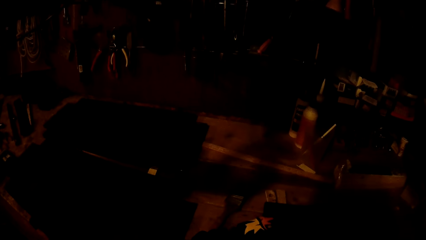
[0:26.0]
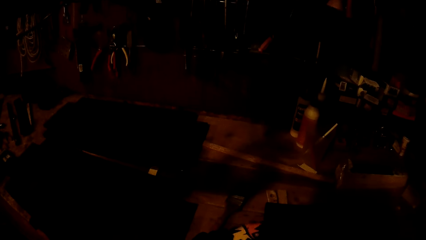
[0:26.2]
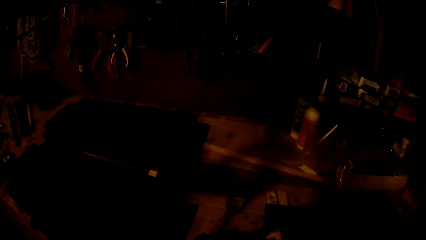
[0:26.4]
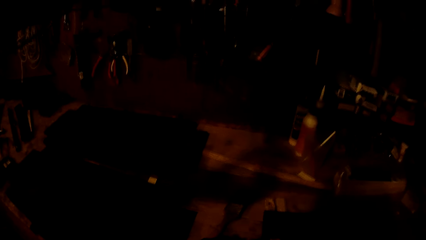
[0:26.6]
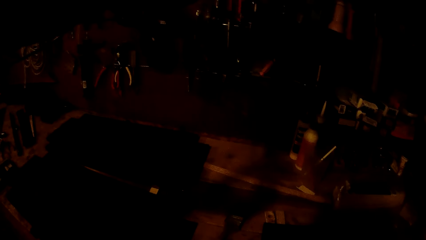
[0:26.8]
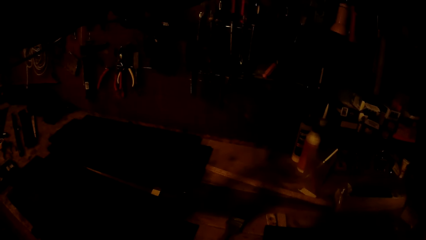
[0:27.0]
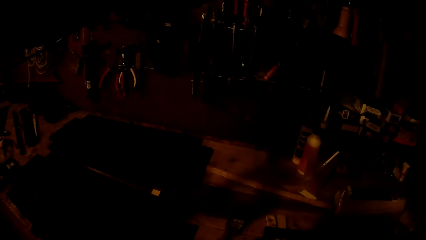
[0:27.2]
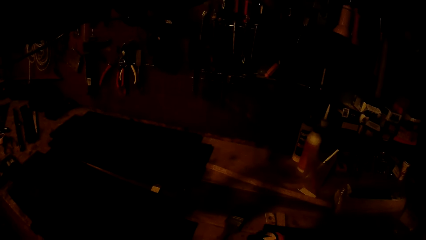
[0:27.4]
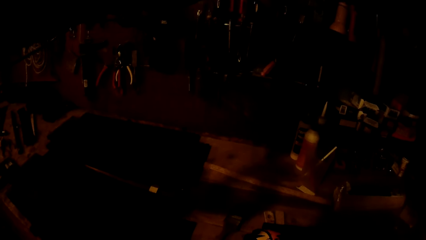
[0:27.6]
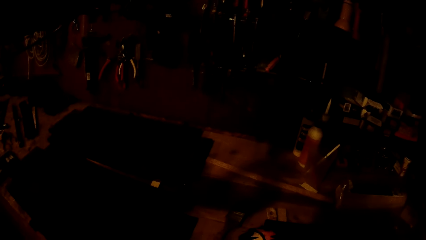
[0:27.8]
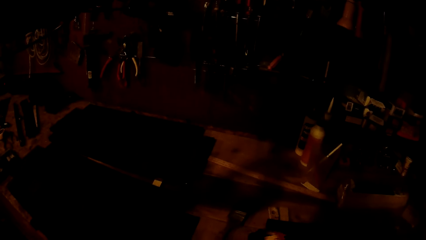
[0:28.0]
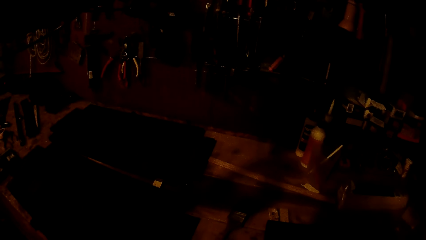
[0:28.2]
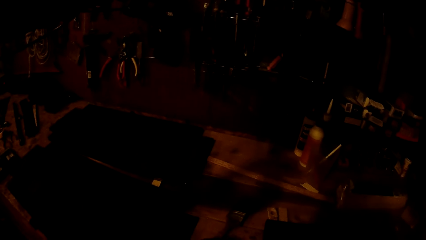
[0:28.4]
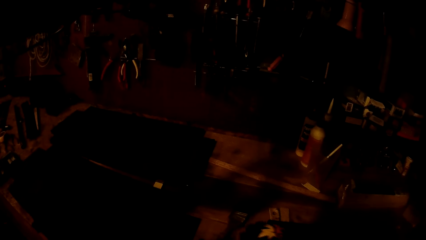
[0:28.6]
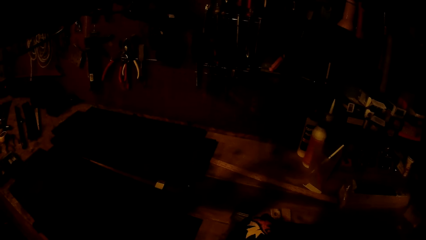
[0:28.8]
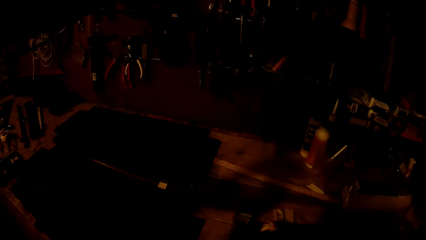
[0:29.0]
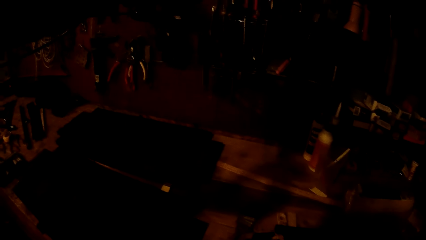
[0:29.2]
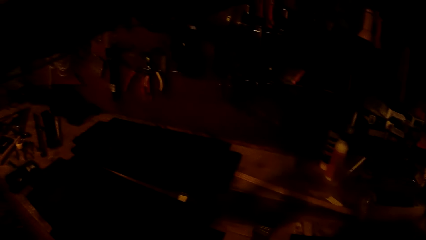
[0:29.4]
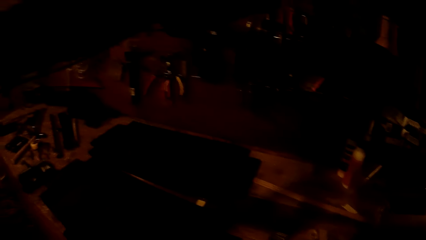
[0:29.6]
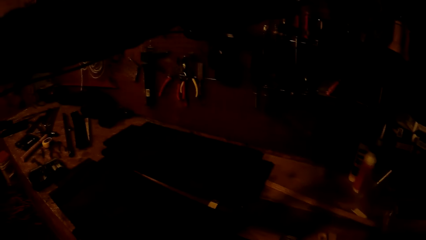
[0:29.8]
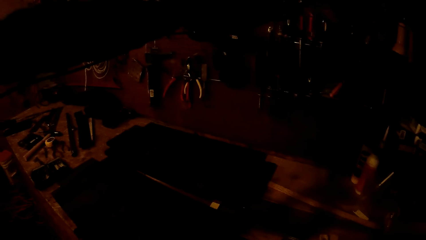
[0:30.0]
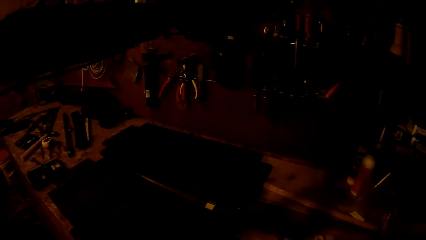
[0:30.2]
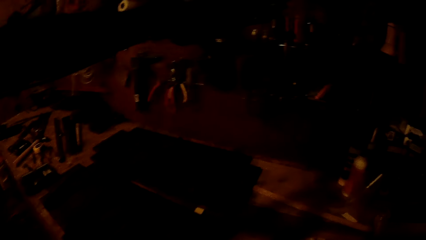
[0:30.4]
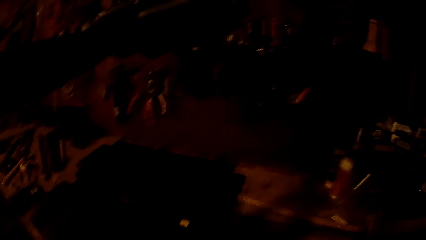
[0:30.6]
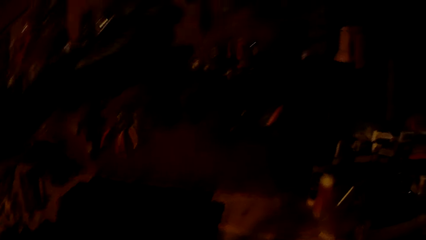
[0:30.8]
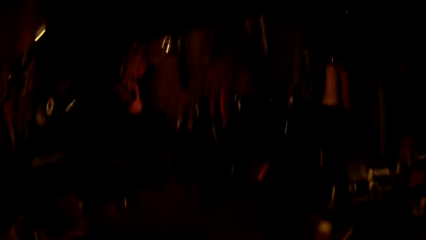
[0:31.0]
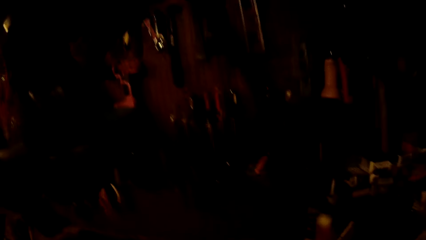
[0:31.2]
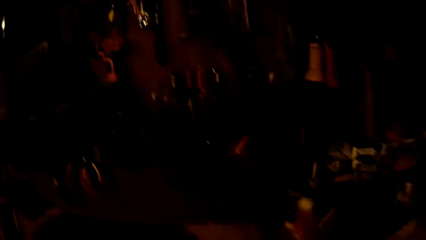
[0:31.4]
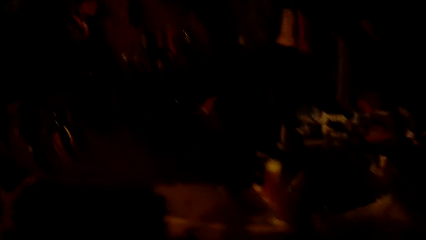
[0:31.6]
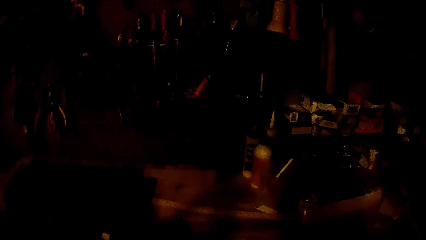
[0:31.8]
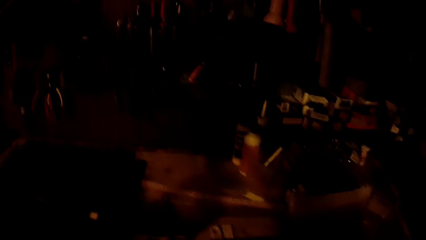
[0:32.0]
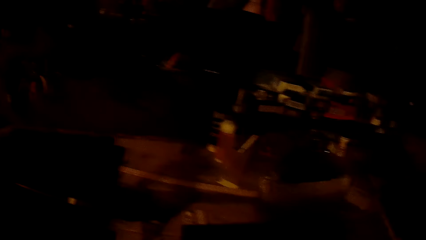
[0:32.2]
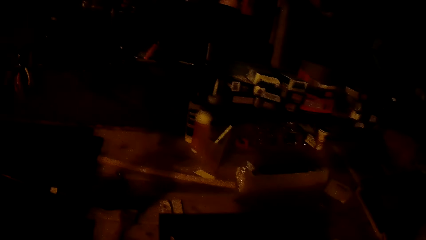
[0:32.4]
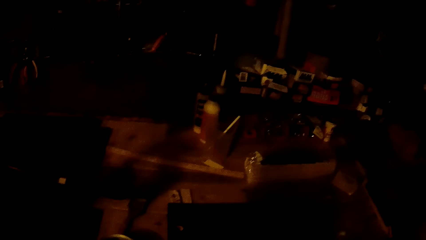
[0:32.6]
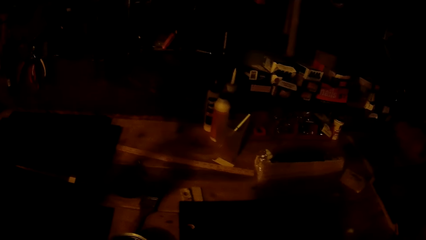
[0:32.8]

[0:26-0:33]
The camera wearer picks up a tool. They stare at the wall.

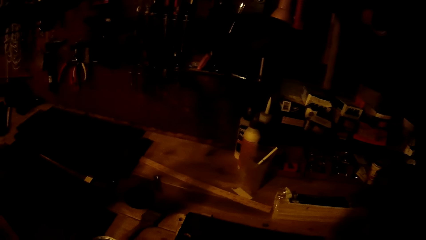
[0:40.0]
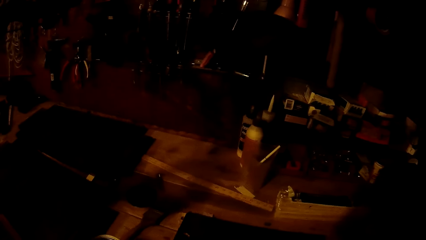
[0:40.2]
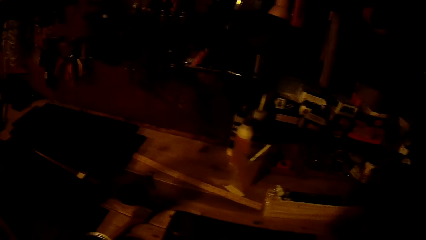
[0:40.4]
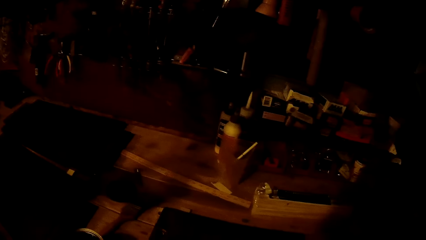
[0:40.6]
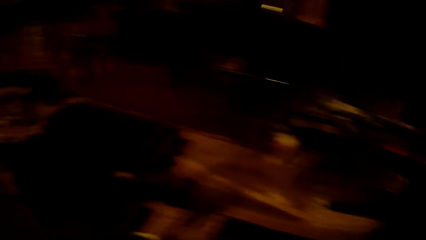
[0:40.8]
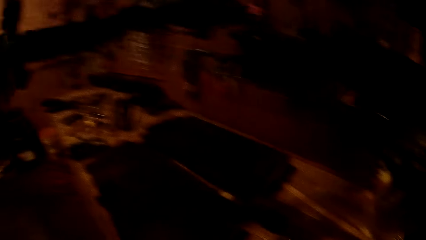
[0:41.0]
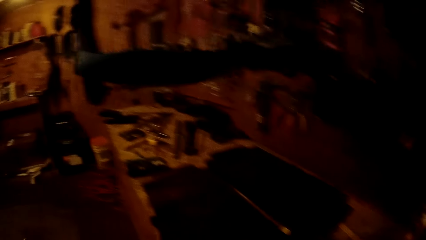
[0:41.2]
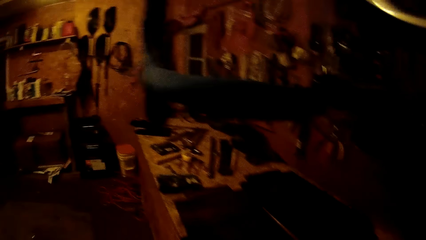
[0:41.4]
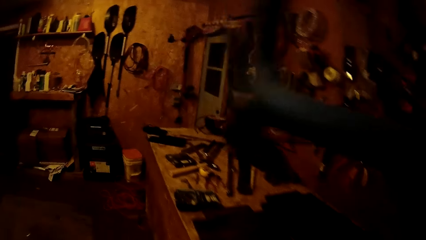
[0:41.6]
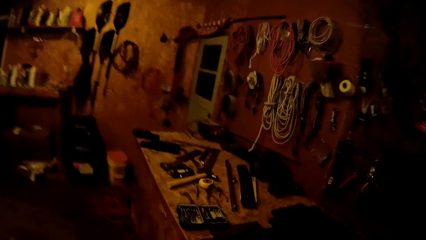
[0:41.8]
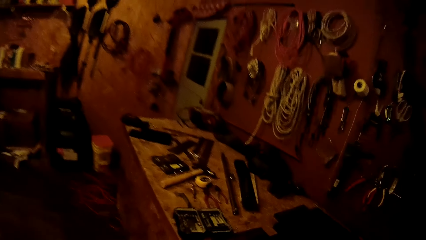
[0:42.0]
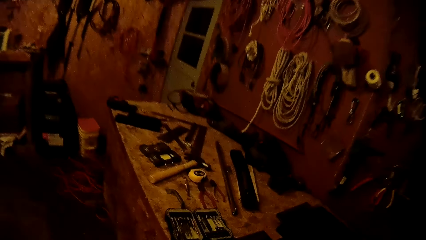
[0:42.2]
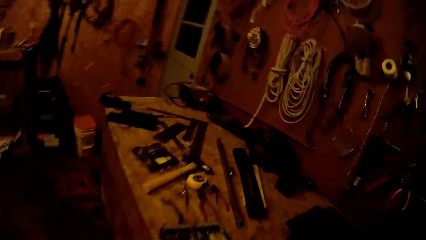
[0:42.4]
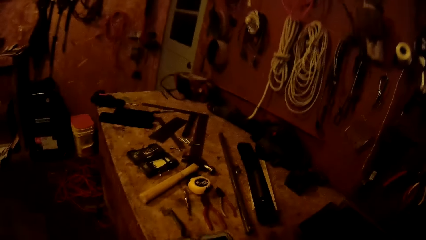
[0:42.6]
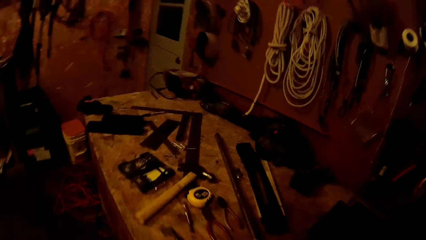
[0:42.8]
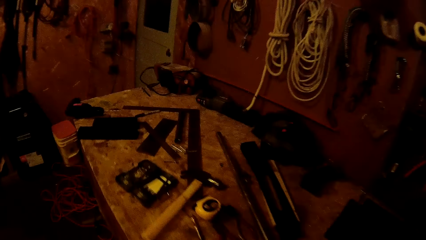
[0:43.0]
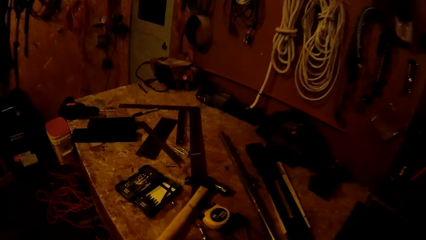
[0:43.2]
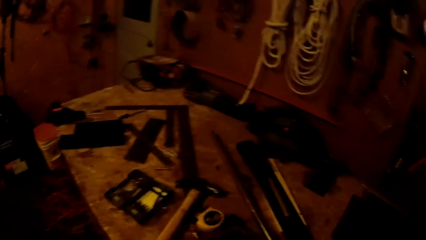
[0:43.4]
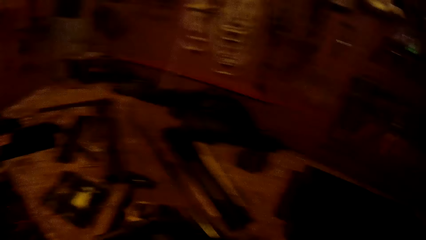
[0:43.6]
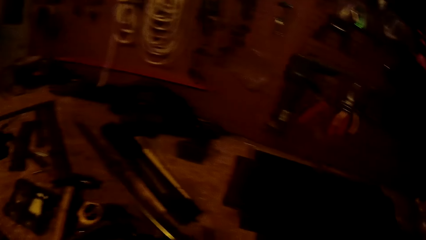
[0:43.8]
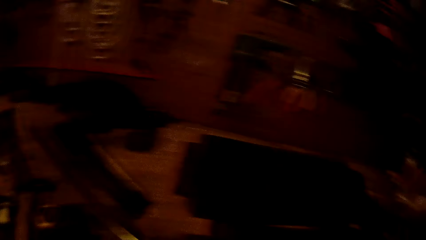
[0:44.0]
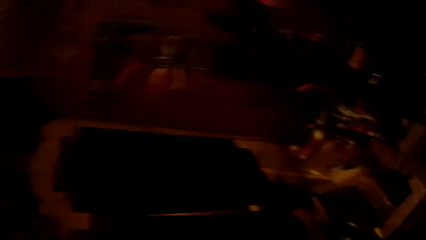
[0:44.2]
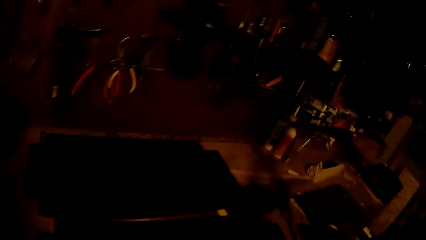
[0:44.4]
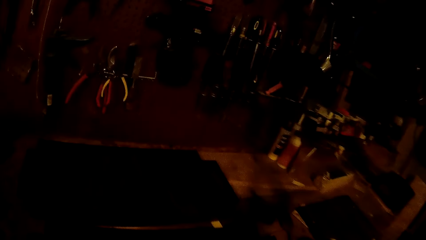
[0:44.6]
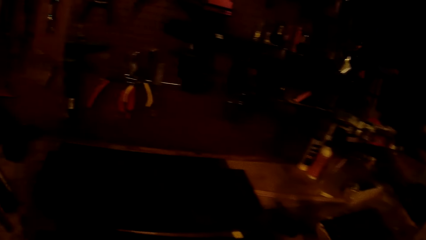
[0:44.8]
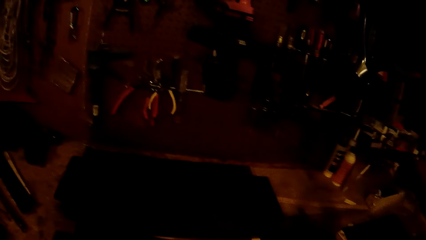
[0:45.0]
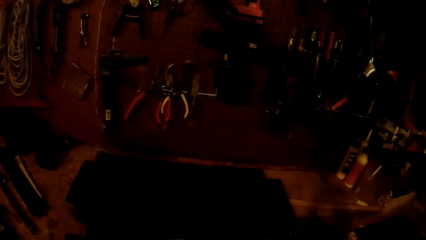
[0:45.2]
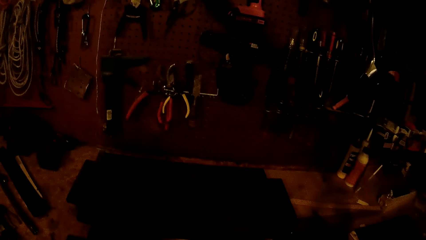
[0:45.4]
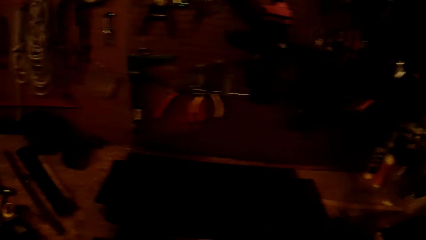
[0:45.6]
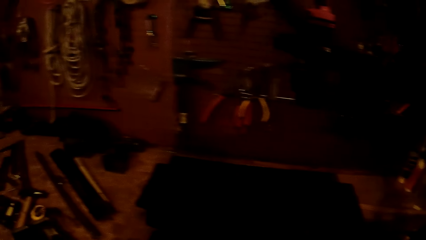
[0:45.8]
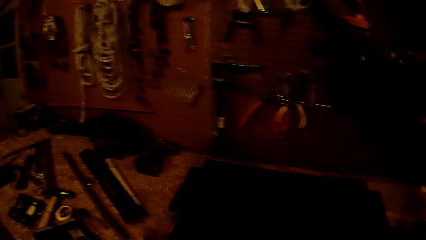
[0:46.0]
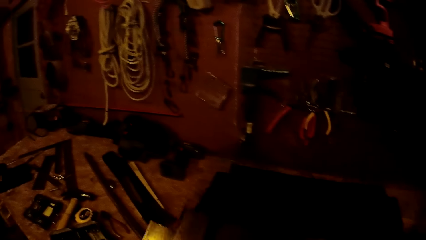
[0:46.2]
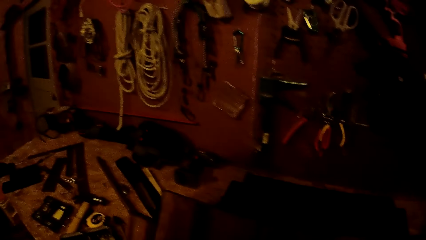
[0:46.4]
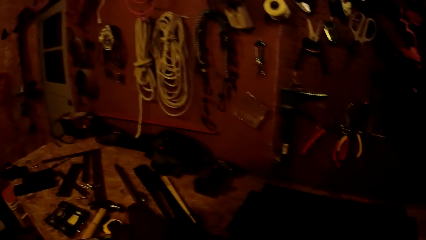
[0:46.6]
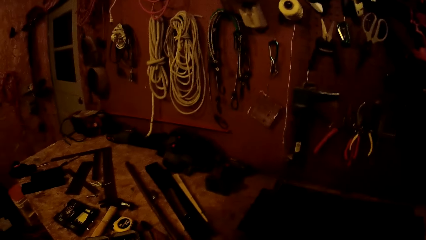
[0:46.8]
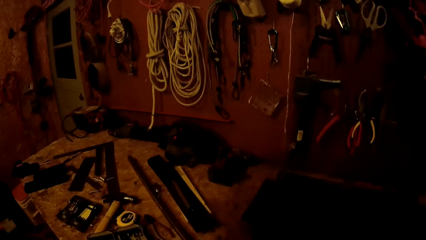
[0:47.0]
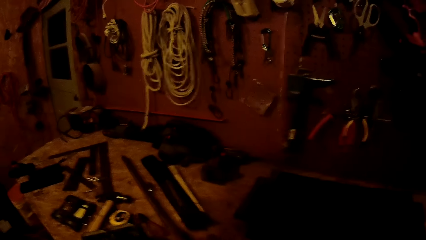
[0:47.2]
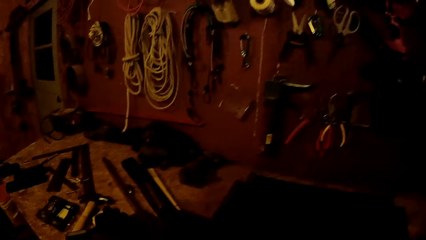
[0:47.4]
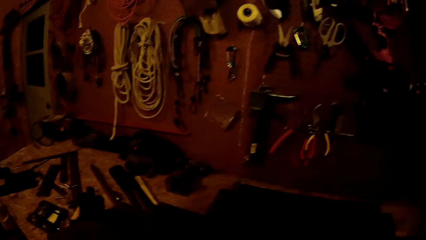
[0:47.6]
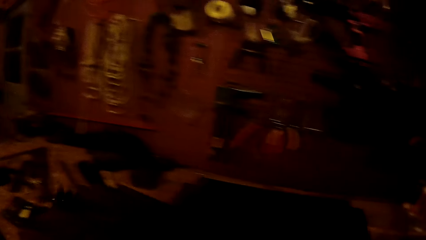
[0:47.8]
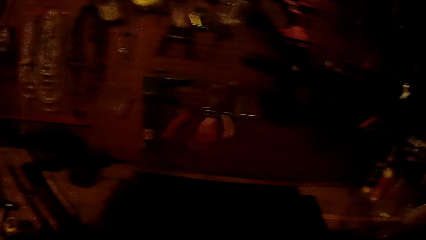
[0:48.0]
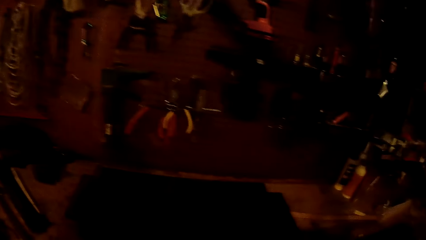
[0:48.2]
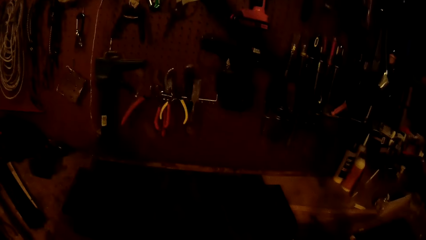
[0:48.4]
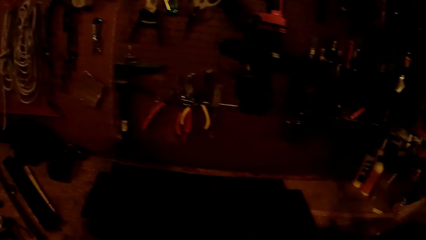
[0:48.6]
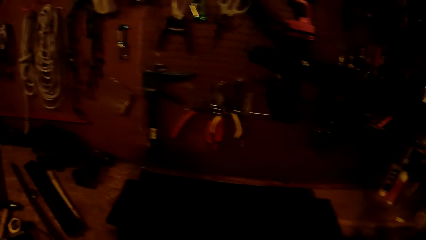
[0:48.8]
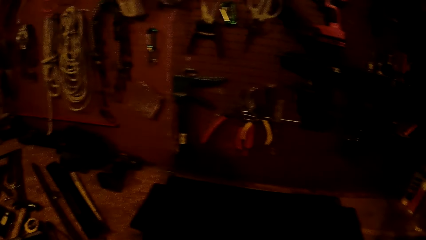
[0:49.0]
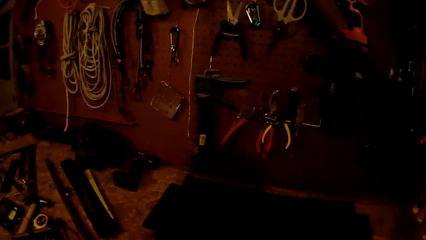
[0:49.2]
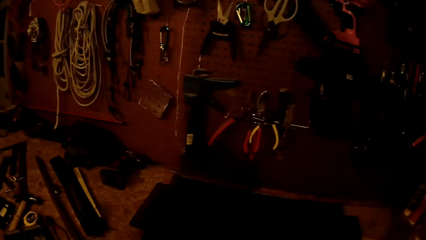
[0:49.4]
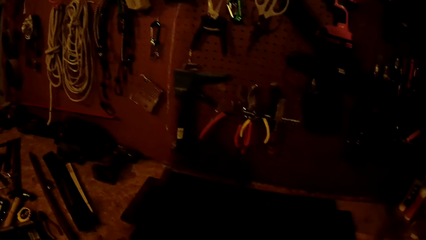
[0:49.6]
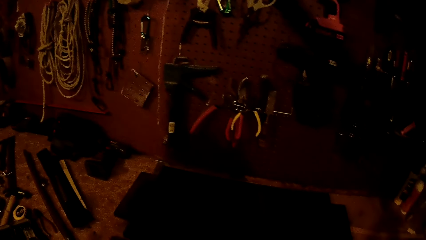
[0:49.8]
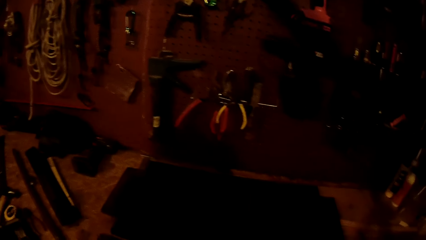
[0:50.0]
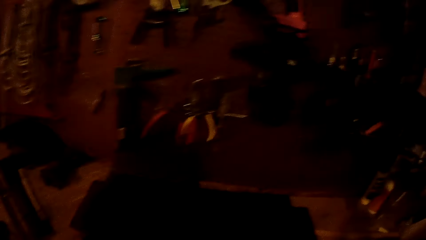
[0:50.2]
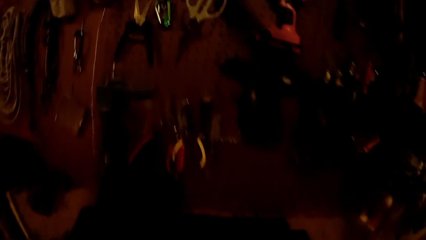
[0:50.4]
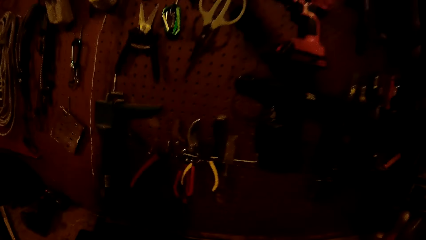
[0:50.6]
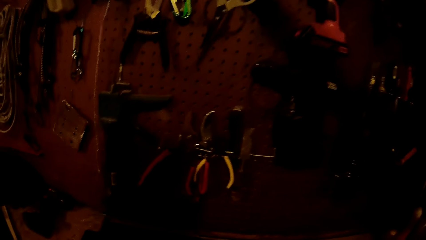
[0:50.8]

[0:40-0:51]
The camera wearer walks around the garage. They inspect the table, pick up a tool from the table, and flip a wooden board on the work table with both gloved hands.
